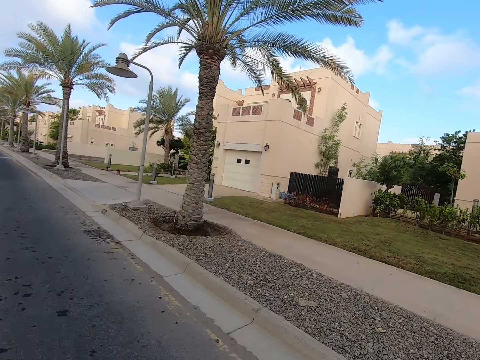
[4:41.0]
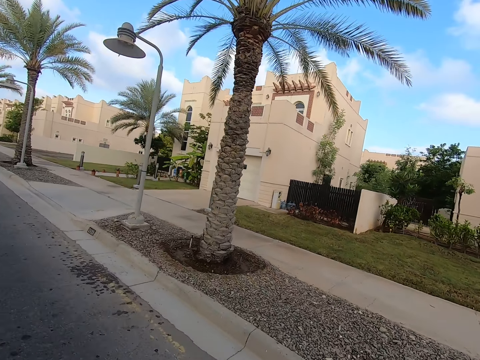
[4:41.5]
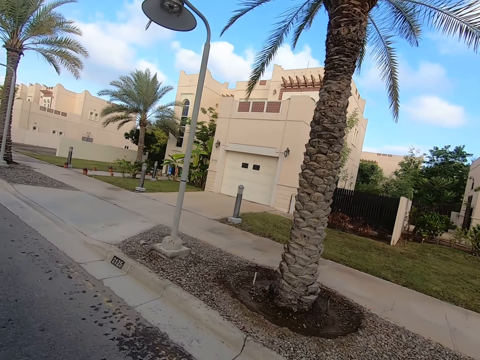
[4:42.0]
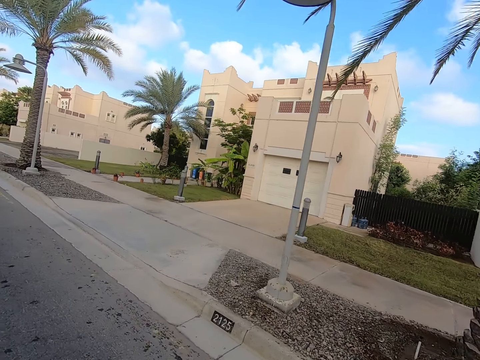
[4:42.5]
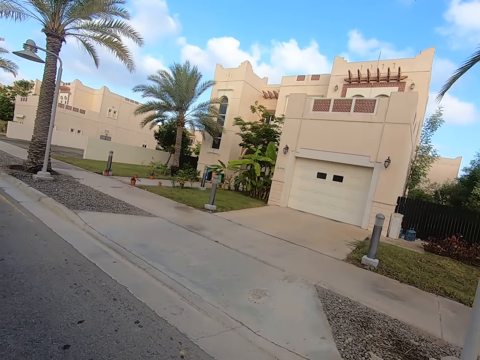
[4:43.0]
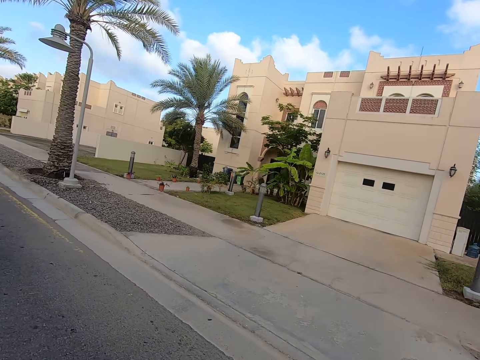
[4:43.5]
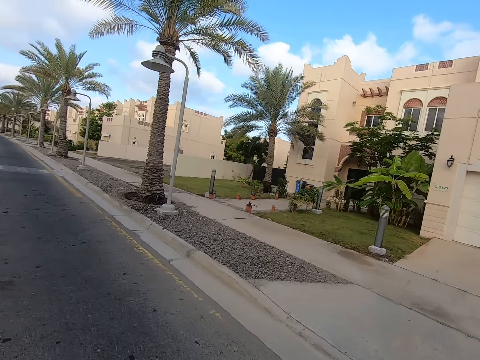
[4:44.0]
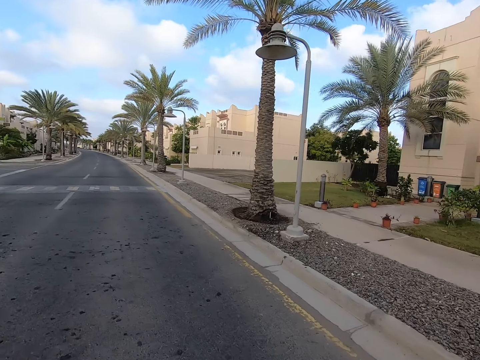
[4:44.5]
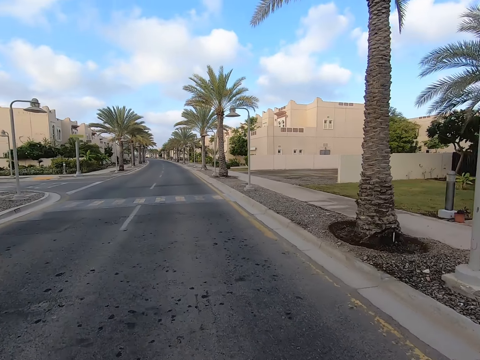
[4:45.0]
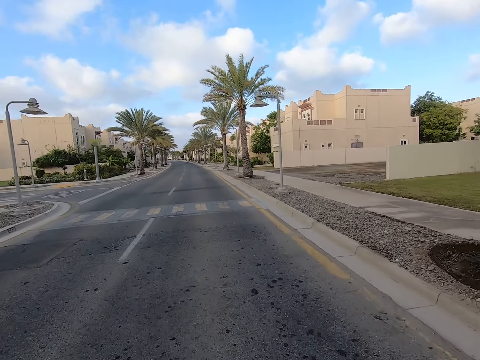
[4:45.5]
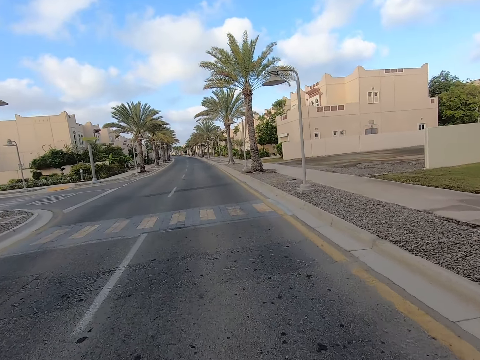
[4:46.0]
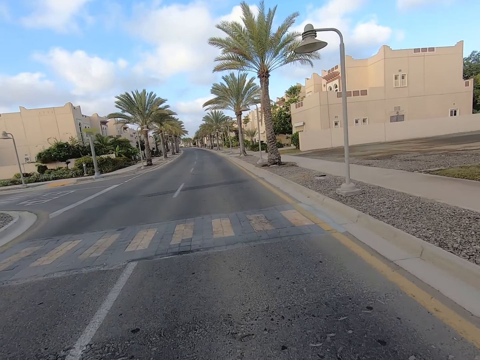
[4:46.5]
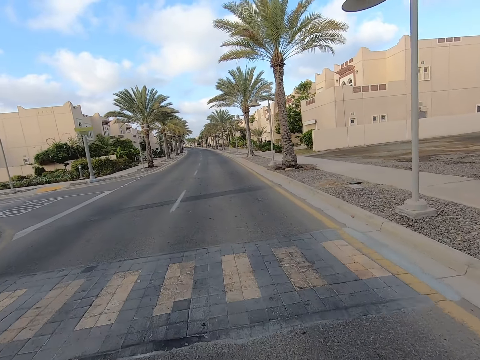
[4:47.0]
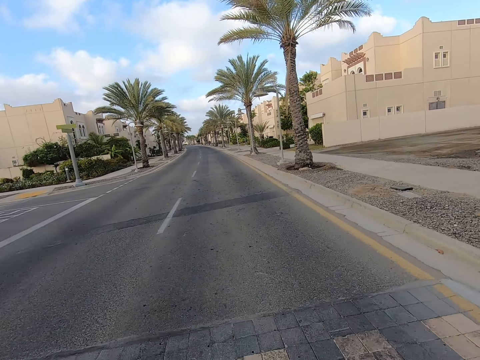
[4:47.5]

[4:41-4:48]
The camera wearer rides the bicycle along the road.

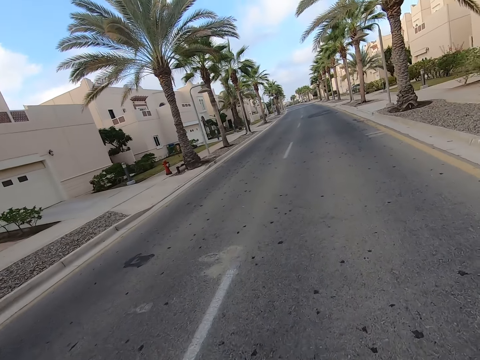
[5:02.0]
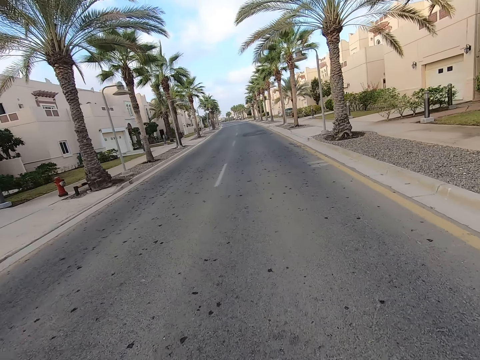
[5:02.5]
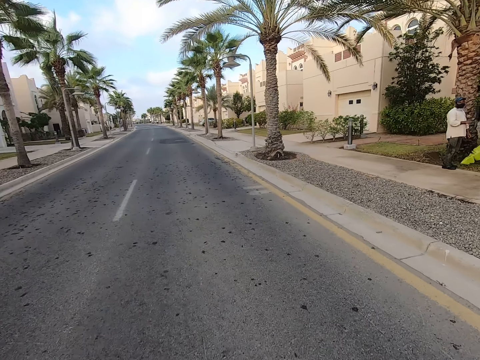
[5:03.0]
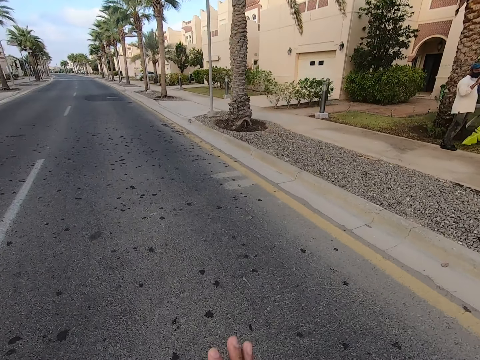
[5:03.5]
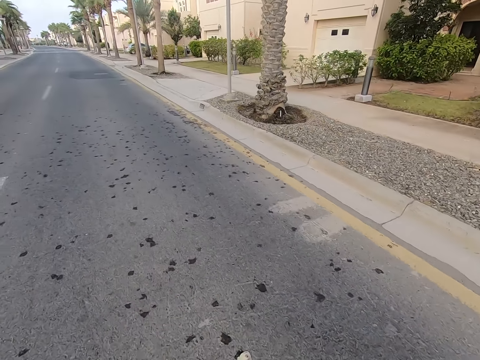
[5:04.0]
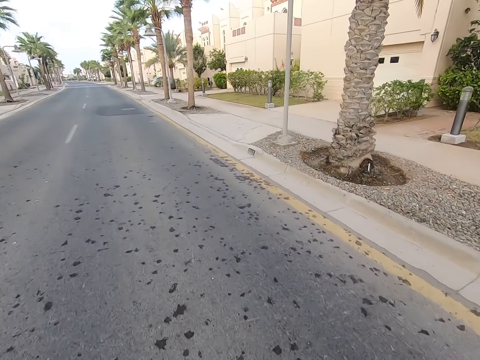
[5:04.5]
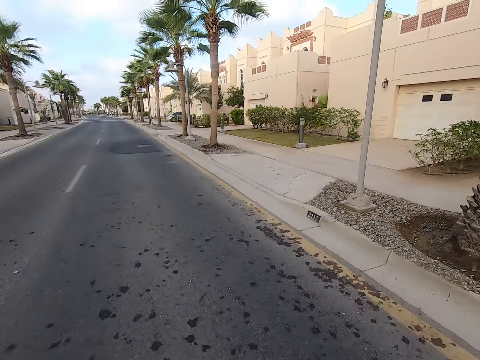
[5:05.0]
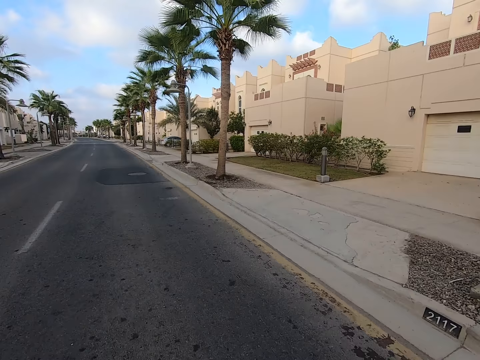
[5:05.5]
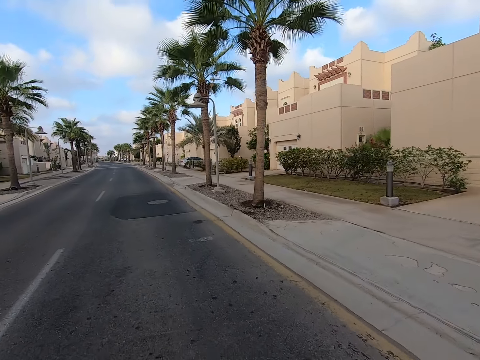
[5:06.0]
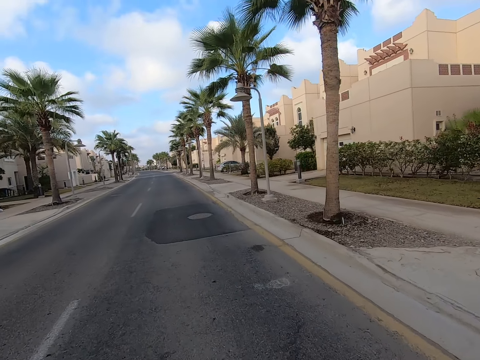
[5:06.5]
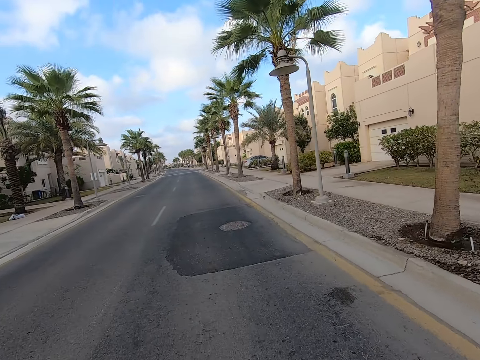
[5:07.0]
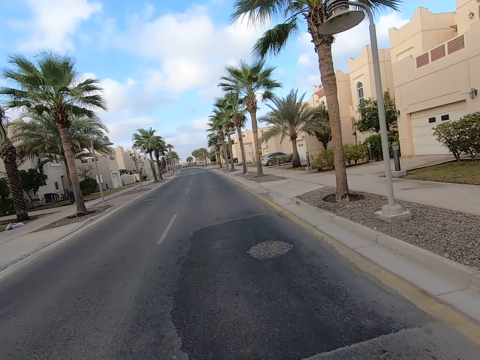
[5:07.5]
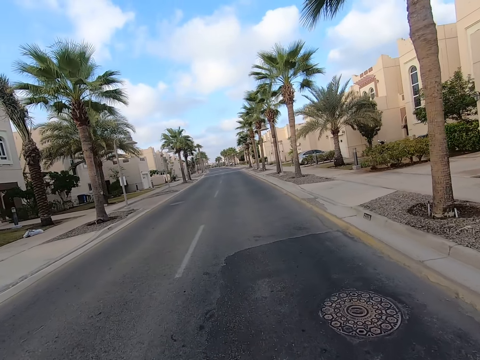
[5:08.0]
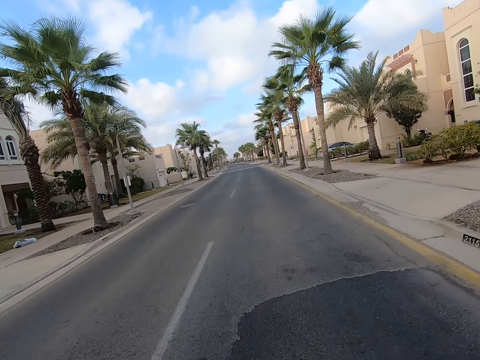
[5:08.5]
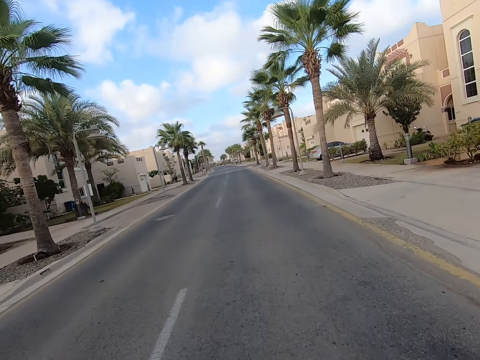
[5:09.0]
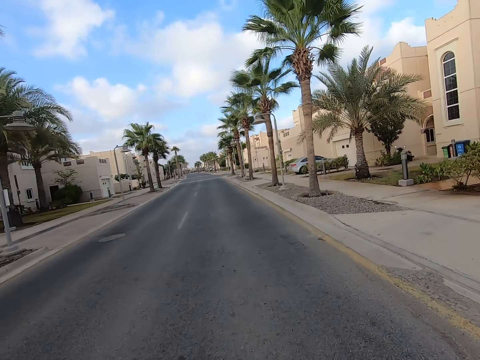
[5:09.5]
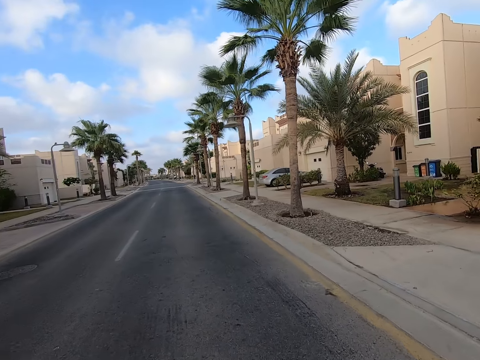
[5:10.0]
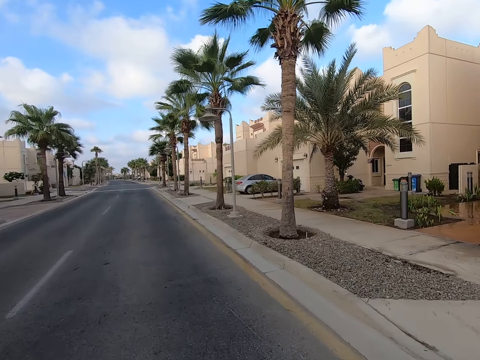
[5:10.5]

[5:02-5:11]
A man waves a hand. The camera wearer waves a hand. They ride a bicycle on the road.

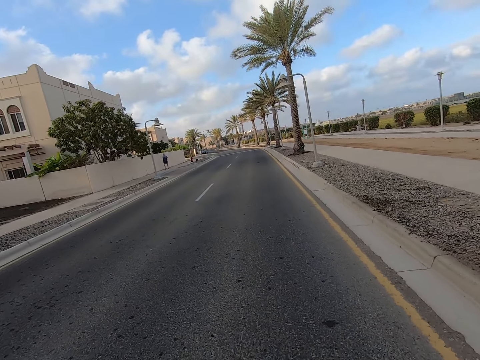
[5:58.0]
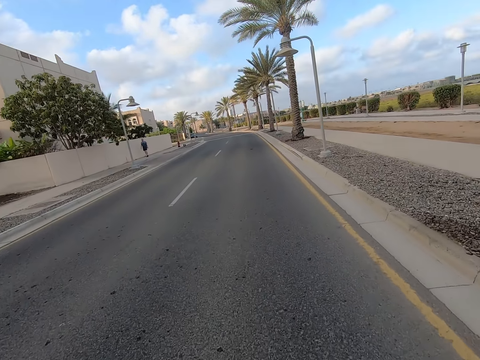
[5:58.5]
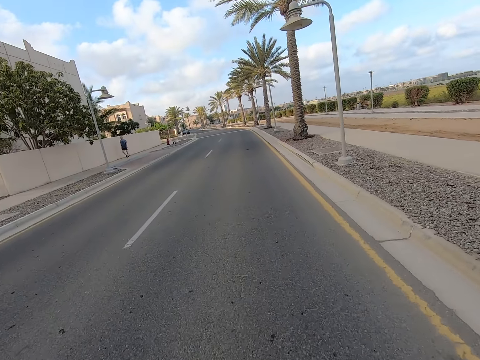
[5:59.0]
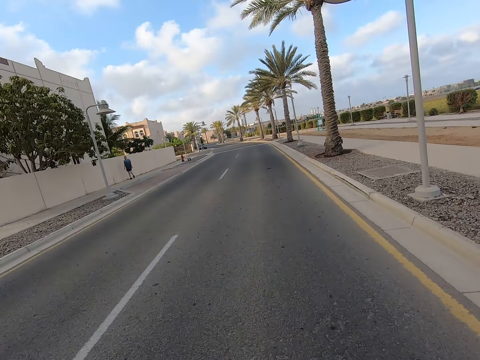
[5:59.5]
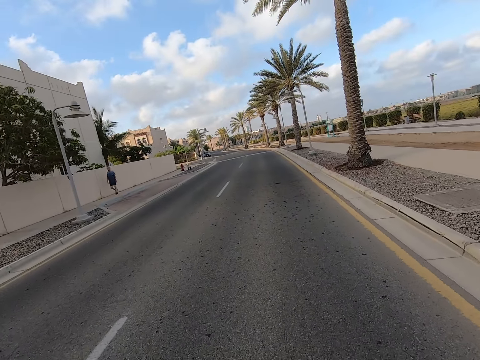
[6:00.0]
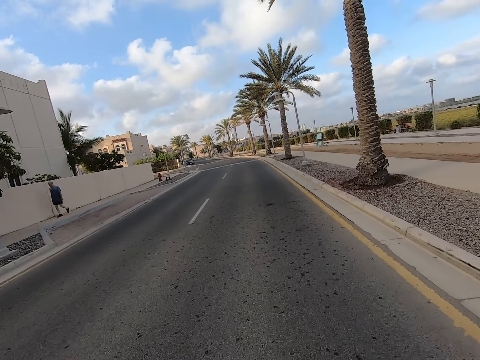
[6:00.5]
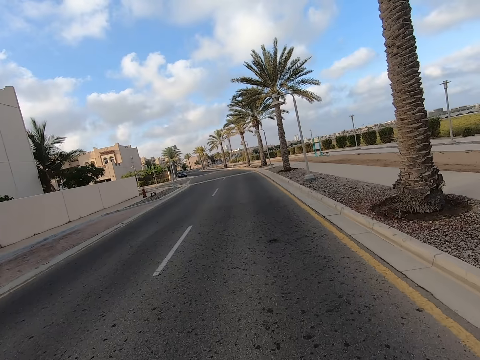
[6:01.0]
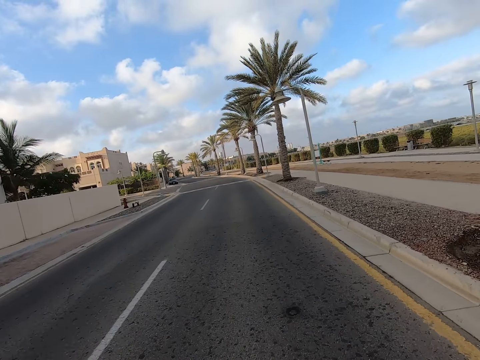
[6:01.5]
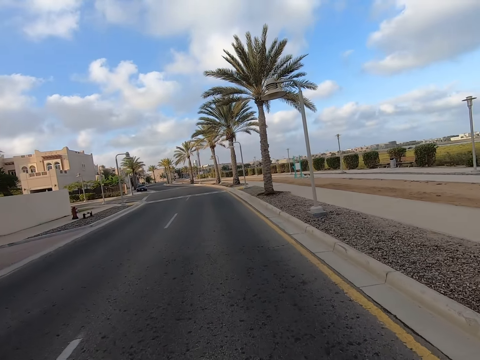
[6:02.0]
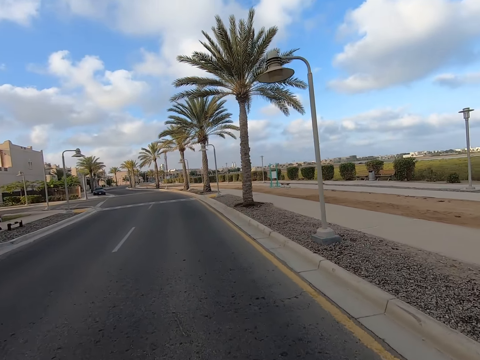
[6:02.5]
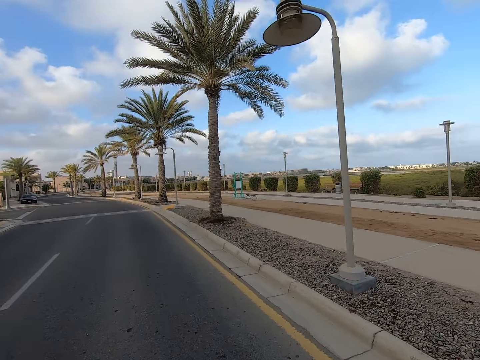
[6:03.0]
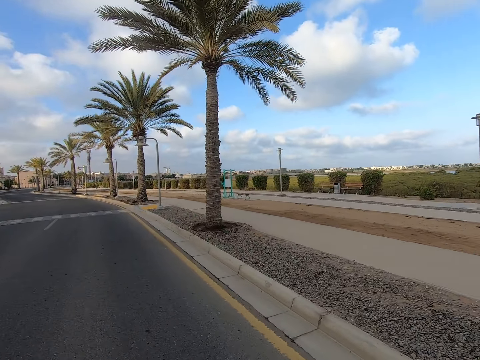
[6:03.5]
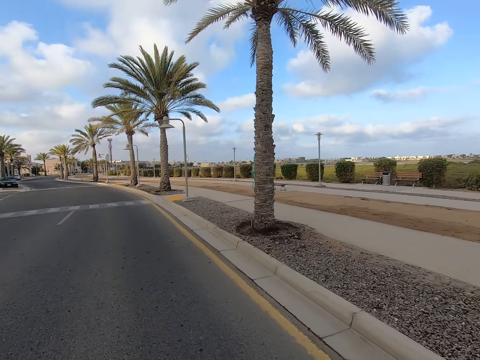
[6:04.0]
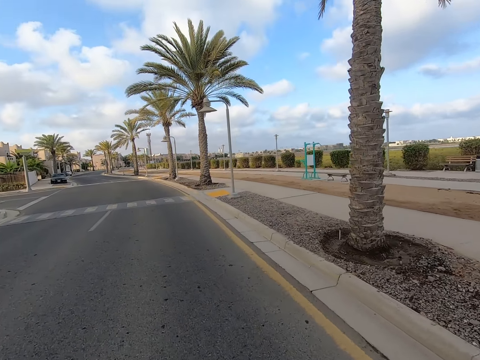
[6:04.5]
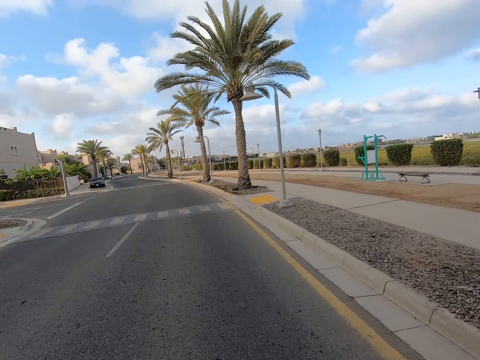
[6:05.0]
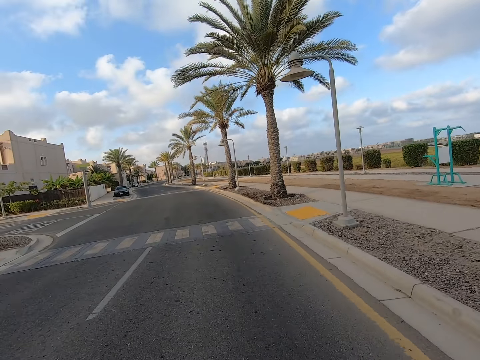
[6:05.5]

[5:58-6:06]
A man walks near the road. The camera wearer rides a bicycle on the road.
